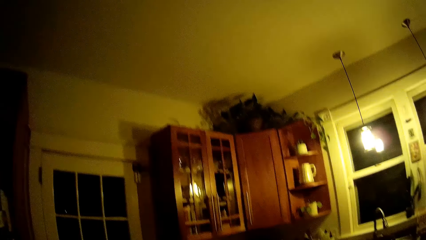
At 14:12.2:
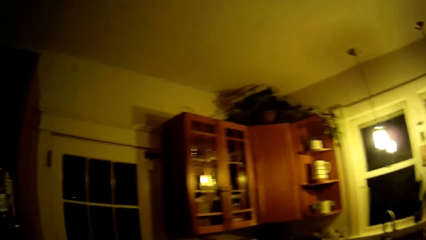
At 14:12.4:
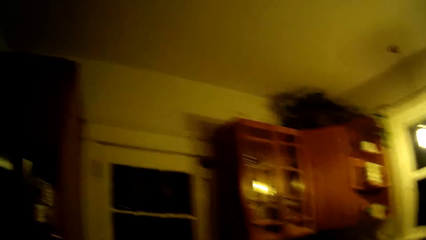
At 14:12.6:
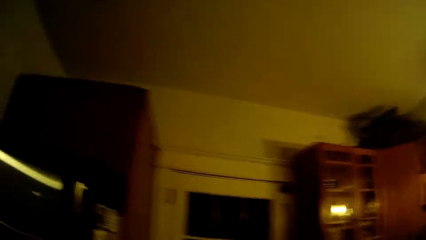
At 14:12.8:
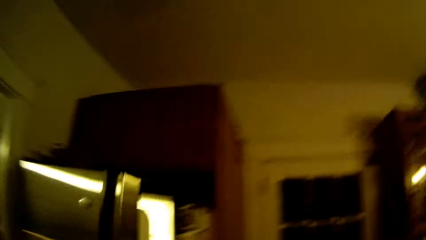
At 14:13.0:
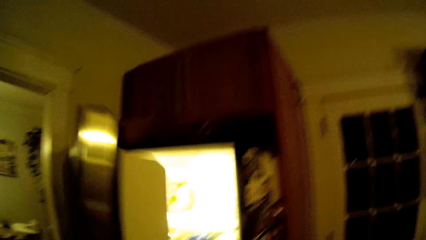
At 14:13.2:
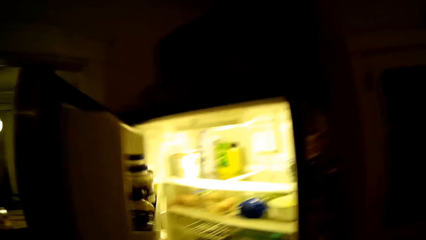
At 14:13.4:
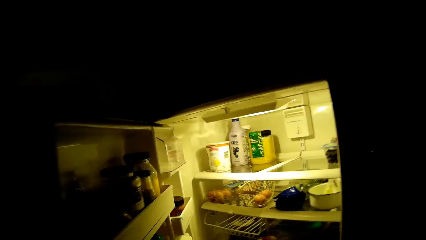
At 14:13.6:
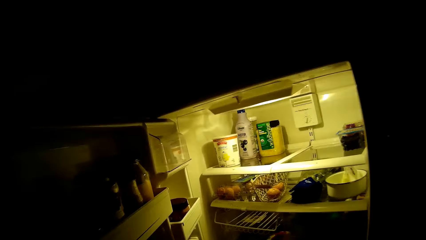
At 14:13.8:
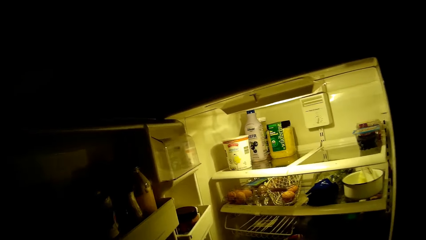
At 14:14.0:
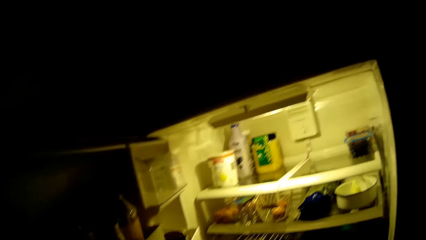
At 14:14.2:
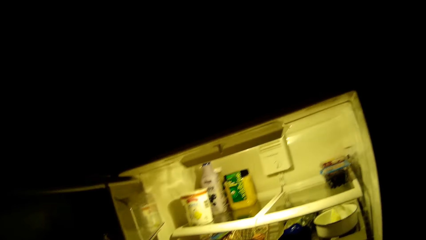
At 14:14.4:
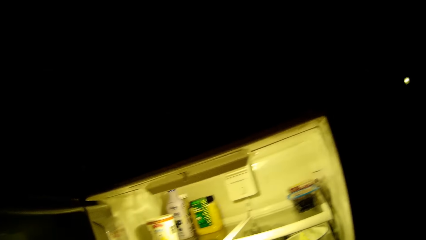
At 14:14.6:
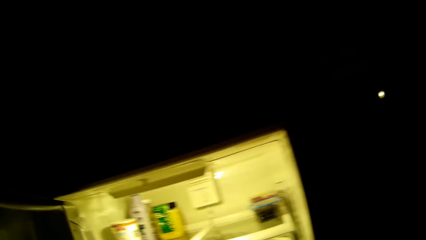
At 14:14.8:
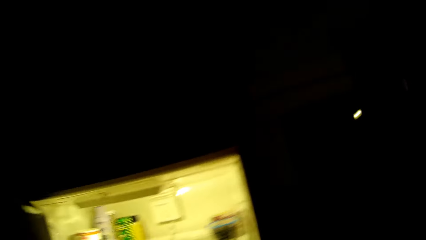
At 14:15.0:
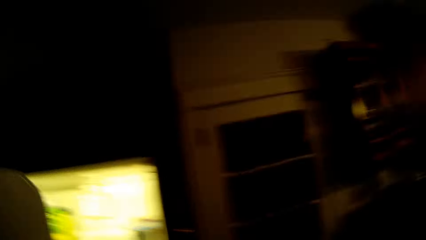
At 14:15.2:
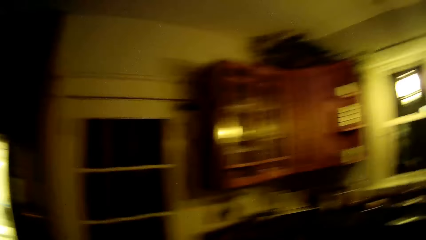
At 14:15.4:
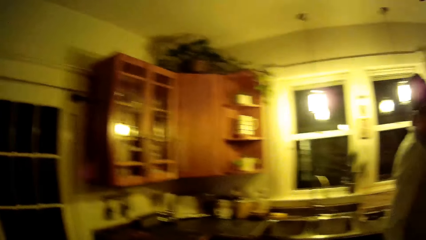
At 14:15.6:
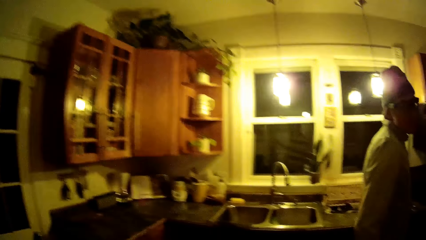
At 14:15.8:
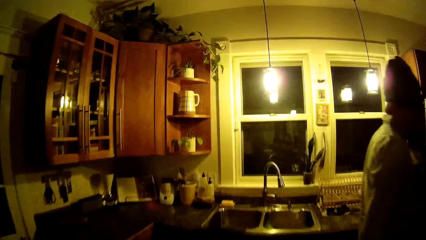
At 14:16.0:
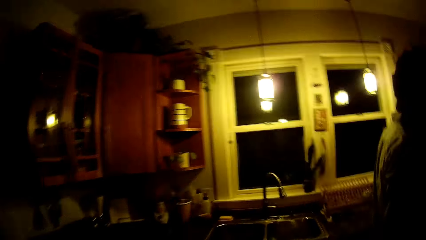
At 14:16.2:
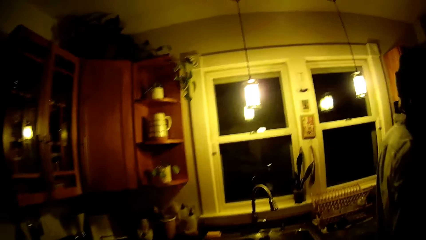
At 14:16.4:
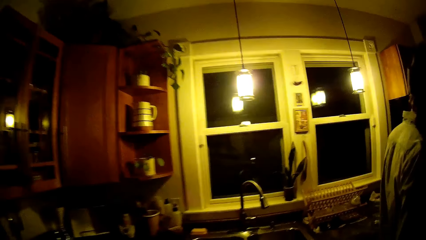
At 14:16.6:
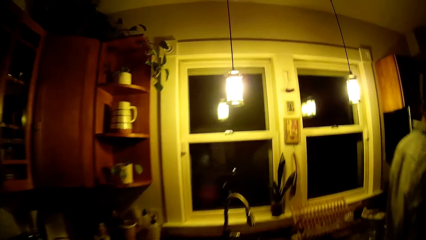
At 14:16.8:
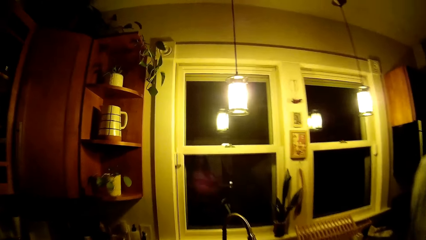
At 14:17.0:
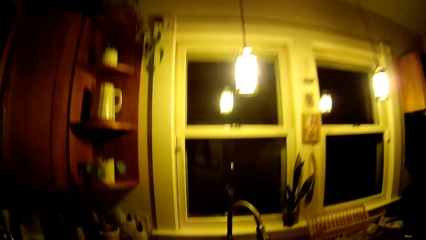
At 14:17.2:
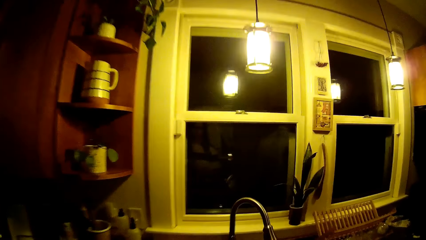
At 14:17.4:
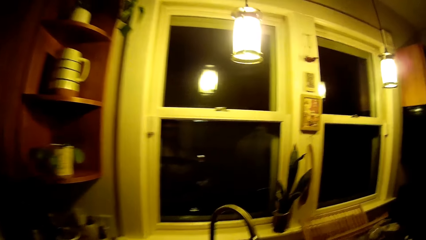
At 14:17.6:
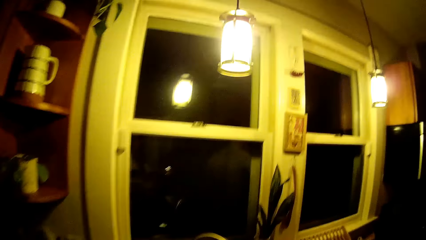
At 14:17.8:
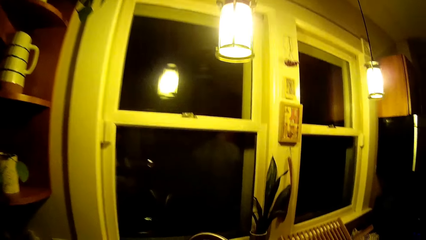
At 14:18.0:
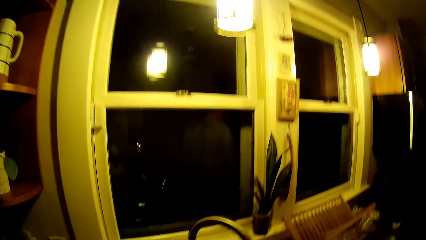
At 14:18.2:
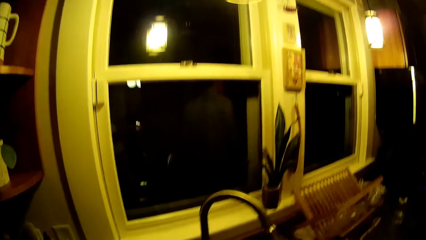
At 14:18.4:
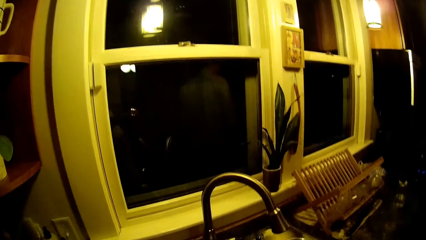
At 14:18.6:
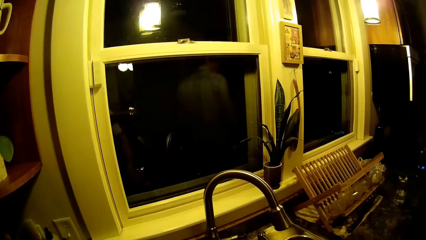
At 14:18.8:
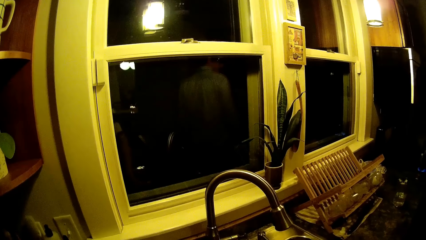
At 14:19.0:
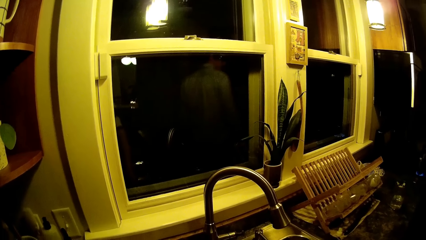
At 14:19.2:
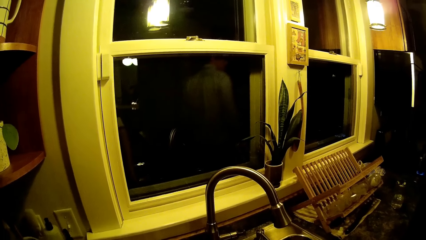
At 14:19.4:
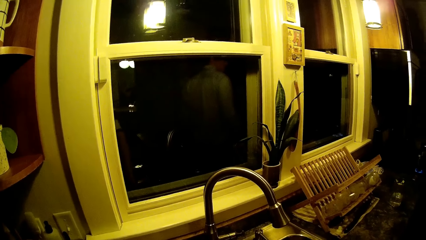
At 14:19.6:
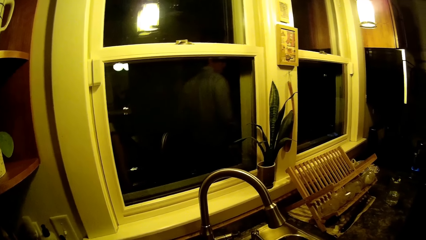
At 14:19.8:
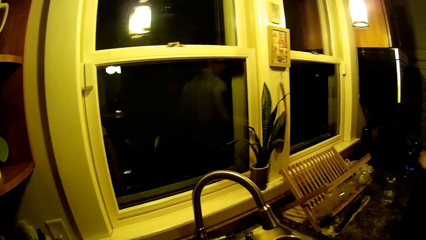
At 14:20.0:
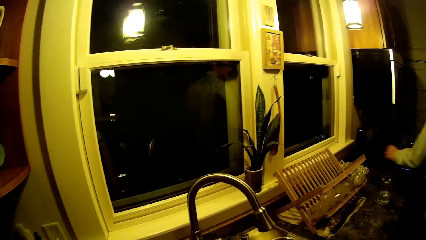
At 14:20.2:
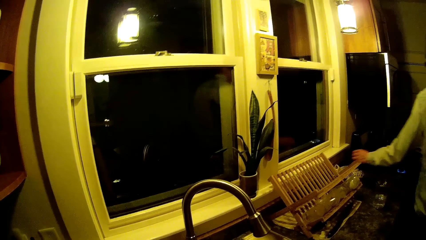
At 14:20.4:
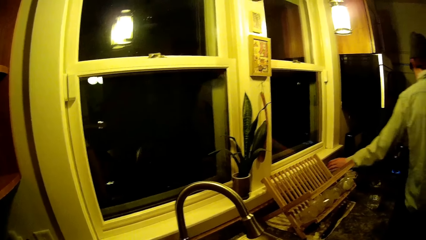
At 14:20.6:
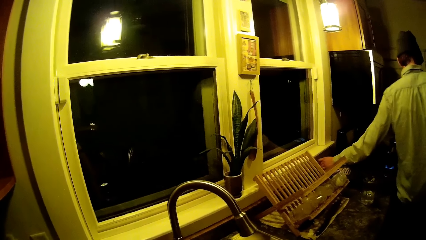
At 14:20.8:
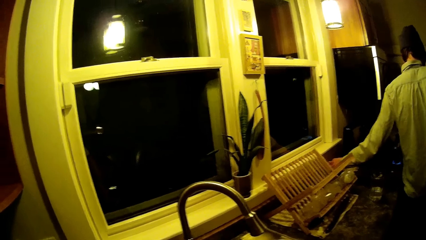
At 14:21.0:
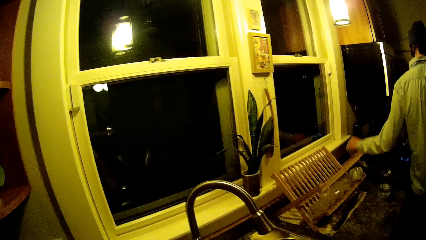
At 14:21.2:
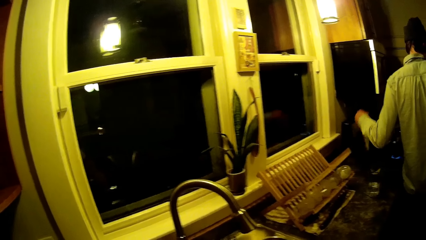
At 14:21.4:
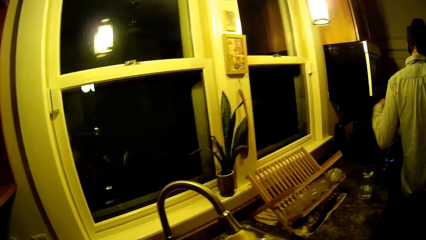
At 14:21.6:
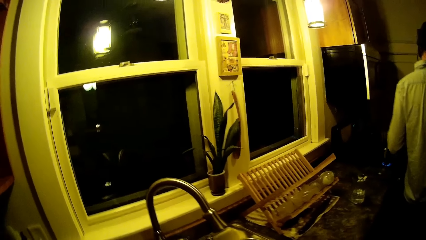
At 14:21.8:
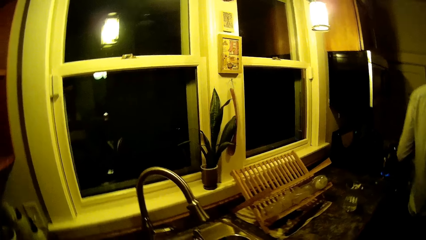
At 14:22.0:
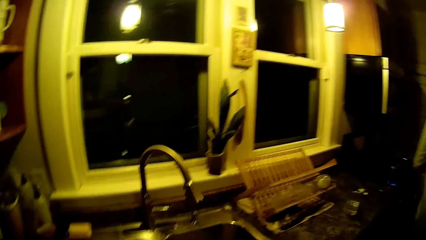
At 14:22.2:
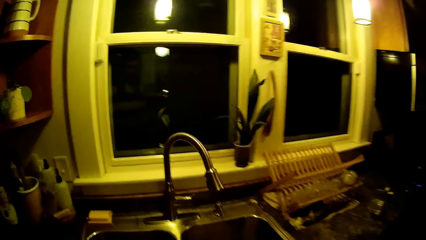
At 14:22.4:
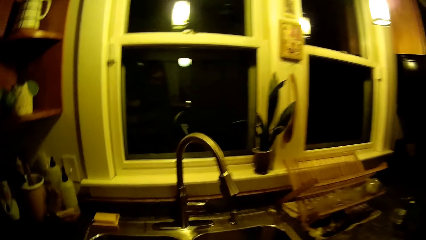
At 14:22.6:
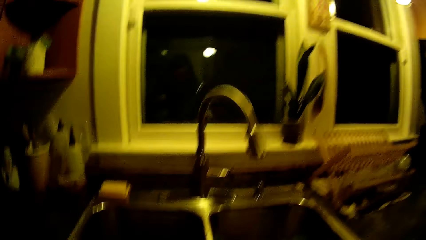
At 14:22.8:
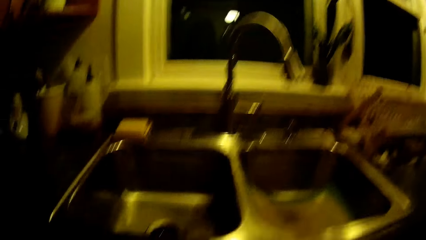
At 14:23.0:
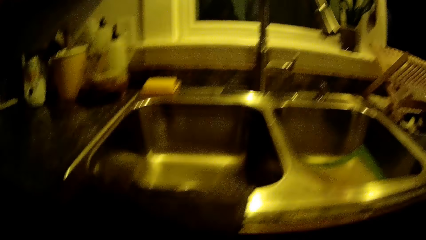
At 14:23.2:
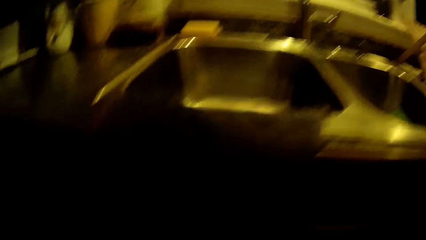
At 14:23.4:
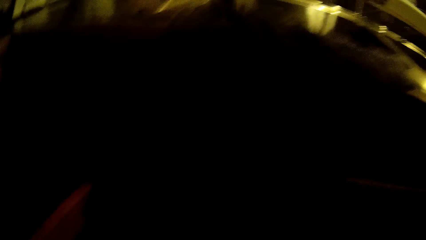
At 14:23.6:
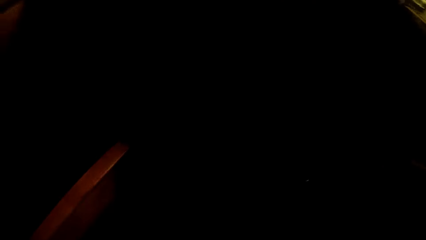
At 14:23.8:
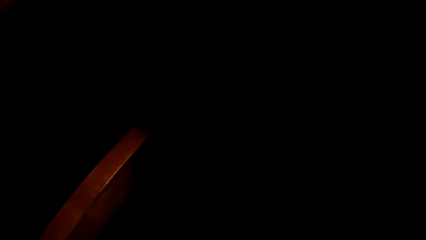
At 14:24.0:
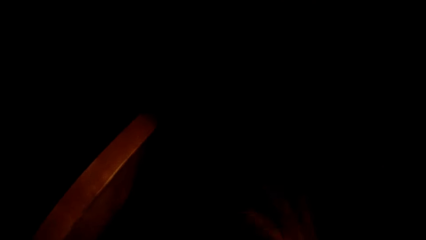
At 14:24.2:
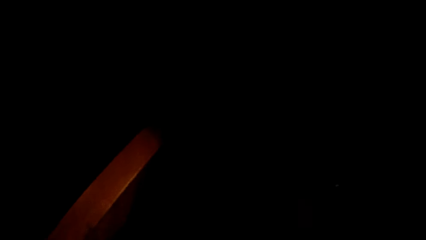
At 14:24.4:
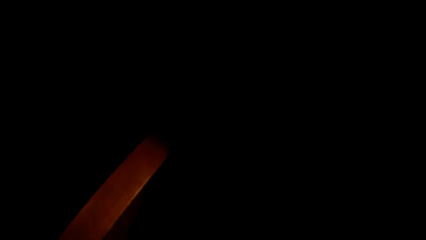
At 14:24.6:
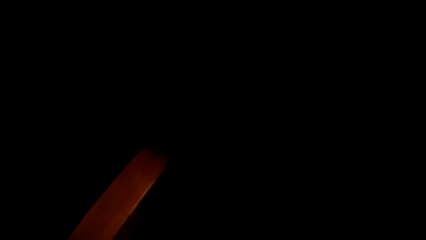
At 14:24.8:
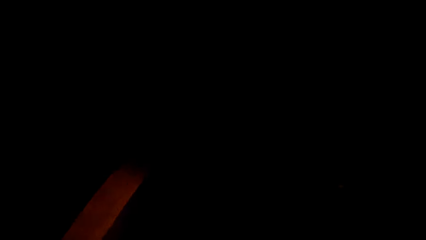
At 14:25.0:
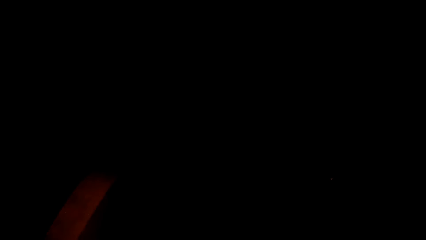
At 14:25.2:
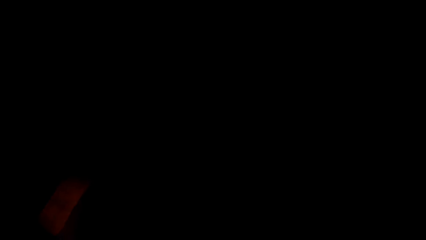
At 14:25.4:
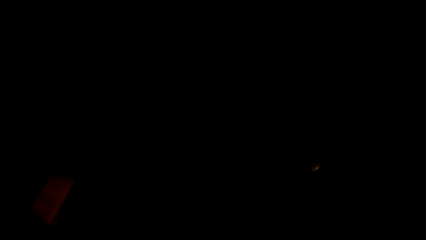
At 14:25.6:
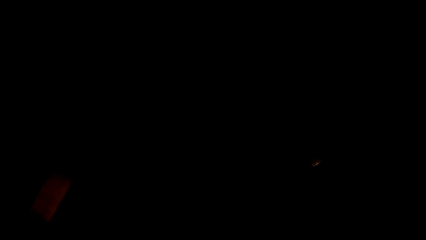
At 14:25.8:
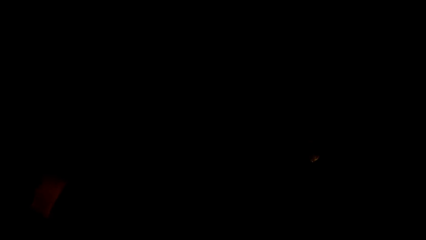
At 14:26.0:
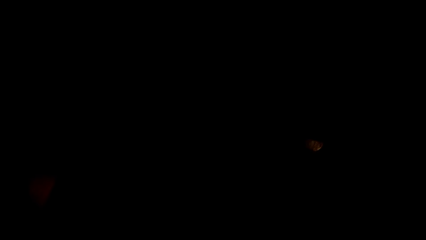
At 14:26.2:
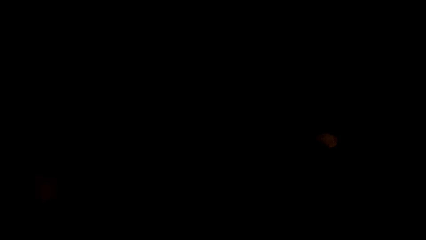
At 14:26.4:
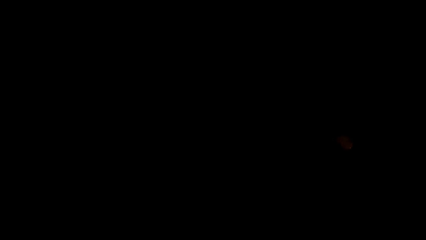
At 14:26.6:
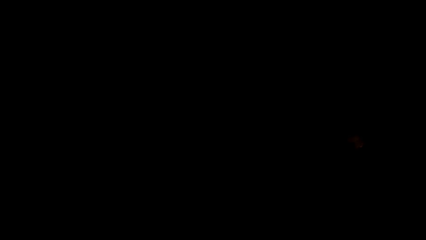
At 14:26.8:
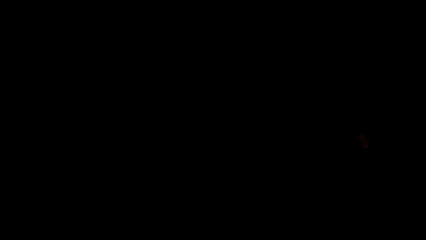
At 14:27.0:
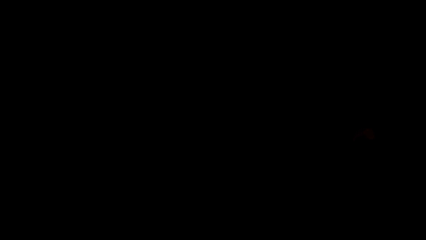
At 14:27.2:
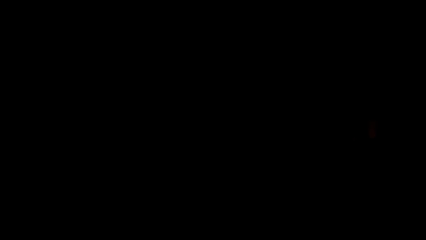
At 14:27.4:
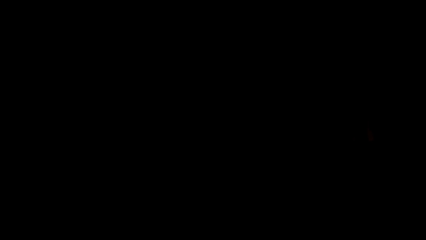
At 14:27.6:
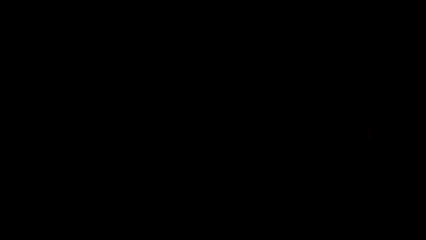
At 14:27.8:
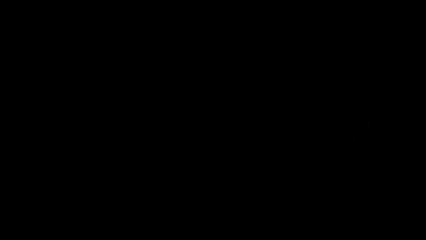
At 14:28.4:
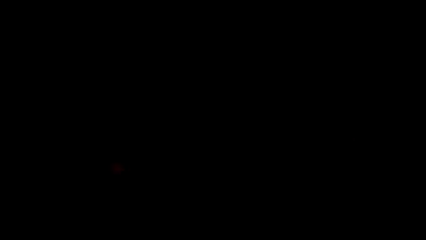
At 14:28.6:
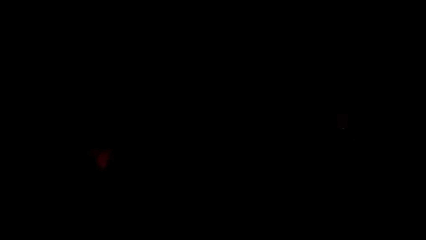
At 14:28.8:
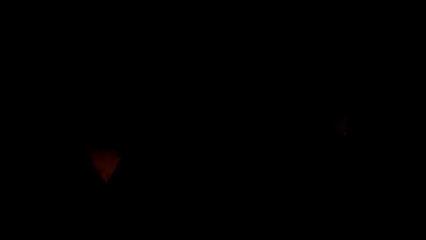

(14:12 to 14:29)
The camera wearer opens a refrigerator with her left hand. She closes the refrigerator with her left hand. She stares in the room. The man picks up a kitchen glove from the kitchen counter with his left hand. The camera wearer picks up a glass from the cabinet.
